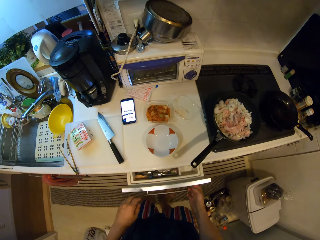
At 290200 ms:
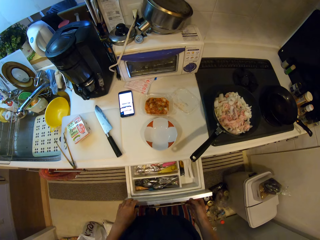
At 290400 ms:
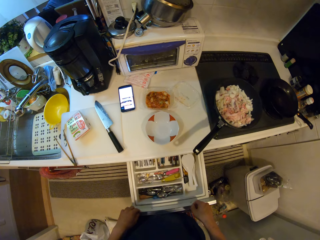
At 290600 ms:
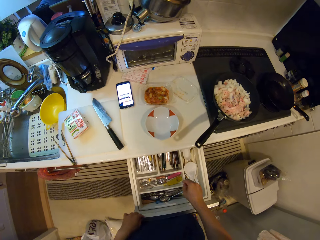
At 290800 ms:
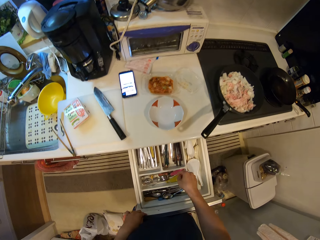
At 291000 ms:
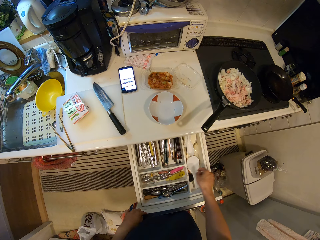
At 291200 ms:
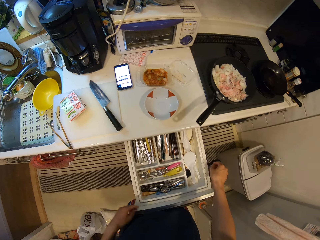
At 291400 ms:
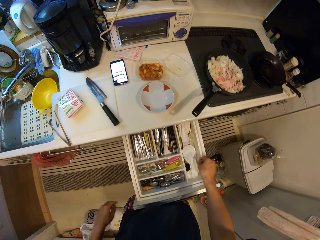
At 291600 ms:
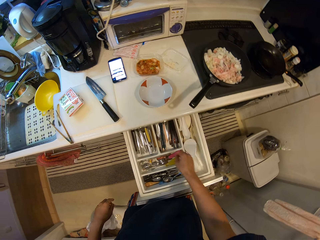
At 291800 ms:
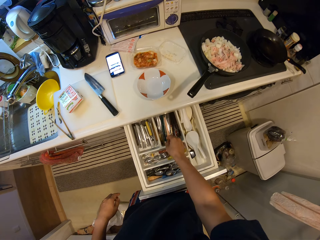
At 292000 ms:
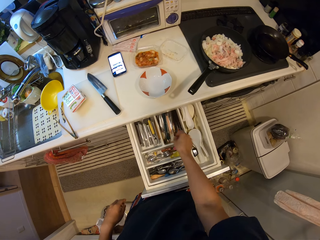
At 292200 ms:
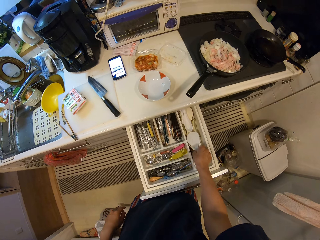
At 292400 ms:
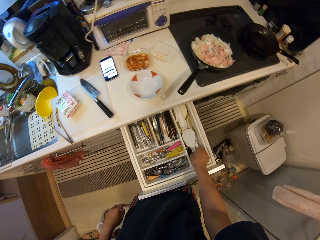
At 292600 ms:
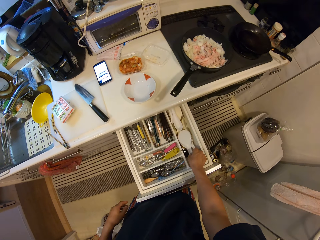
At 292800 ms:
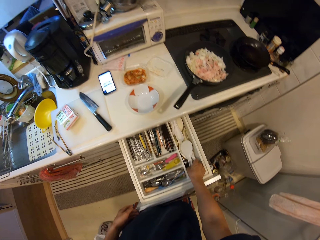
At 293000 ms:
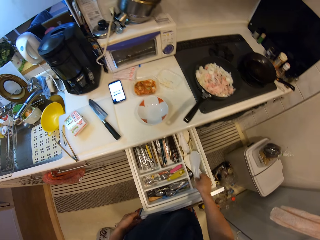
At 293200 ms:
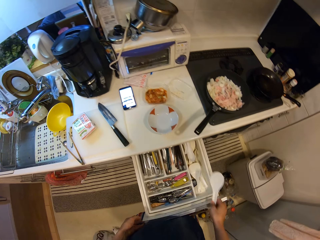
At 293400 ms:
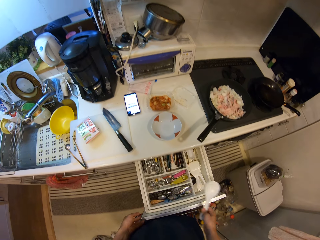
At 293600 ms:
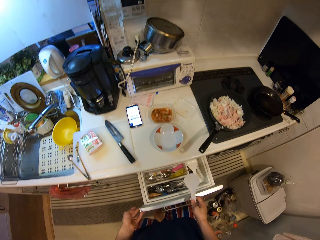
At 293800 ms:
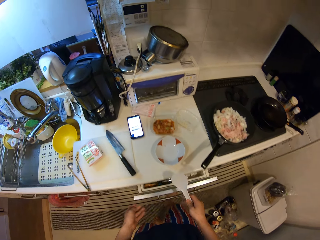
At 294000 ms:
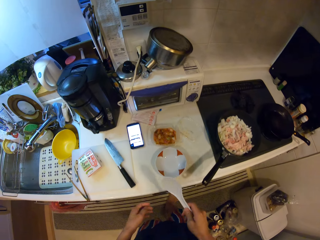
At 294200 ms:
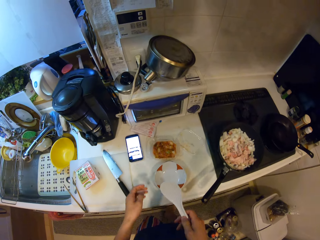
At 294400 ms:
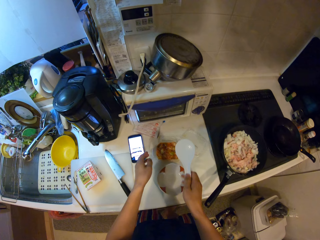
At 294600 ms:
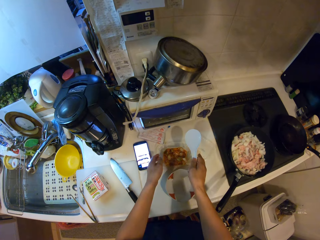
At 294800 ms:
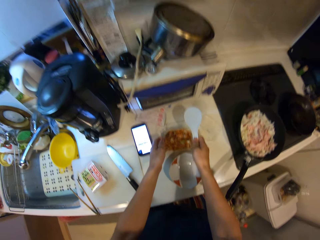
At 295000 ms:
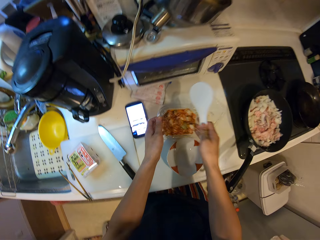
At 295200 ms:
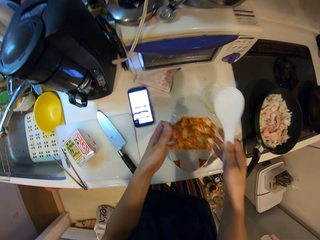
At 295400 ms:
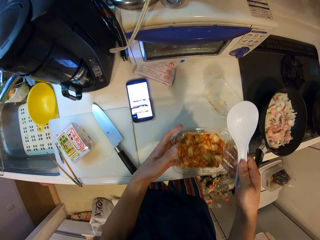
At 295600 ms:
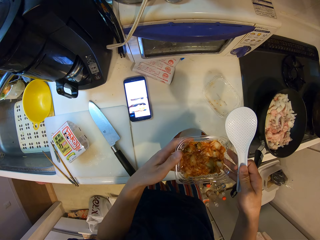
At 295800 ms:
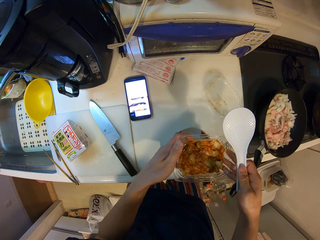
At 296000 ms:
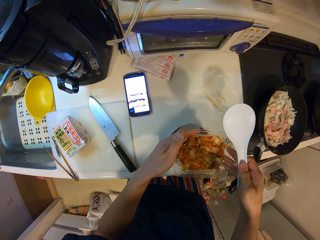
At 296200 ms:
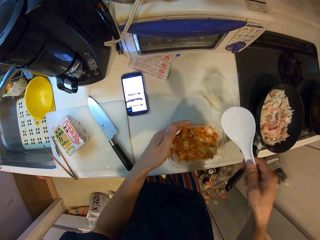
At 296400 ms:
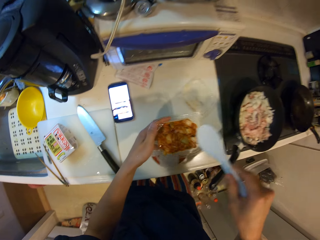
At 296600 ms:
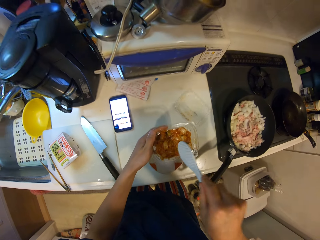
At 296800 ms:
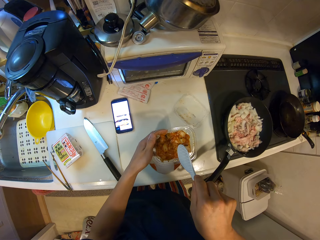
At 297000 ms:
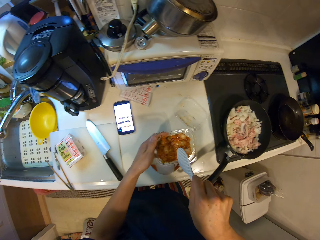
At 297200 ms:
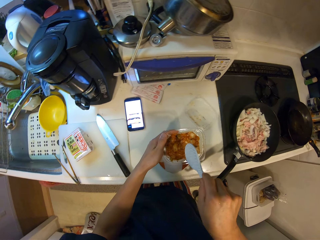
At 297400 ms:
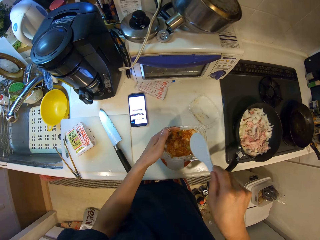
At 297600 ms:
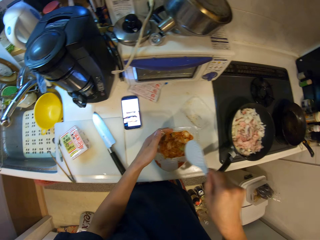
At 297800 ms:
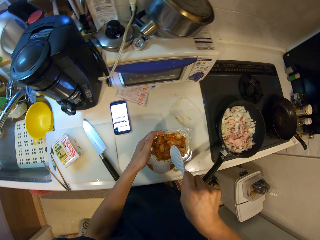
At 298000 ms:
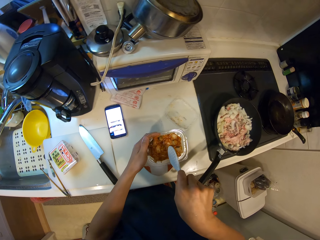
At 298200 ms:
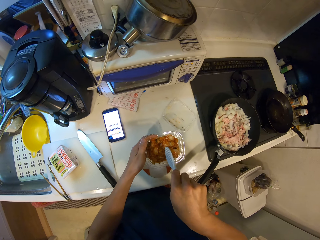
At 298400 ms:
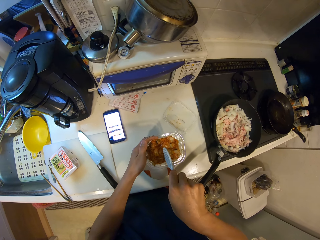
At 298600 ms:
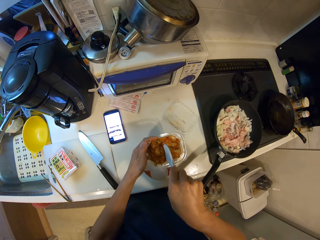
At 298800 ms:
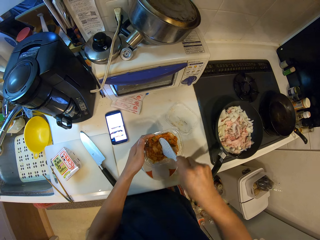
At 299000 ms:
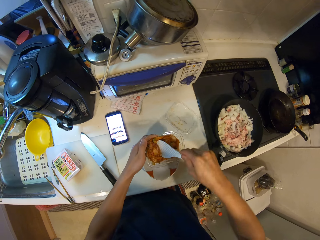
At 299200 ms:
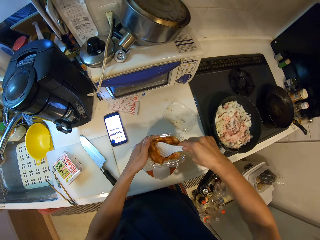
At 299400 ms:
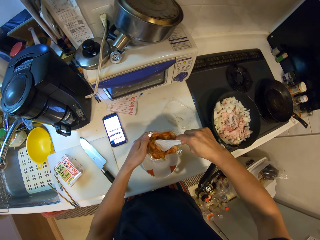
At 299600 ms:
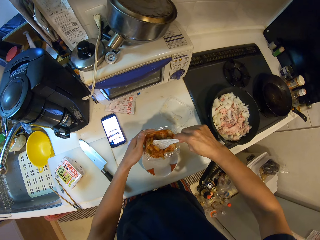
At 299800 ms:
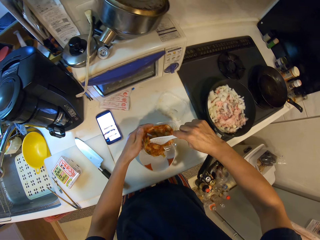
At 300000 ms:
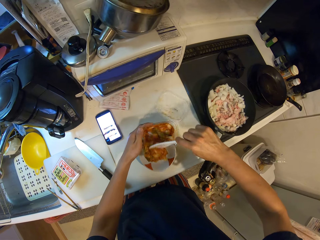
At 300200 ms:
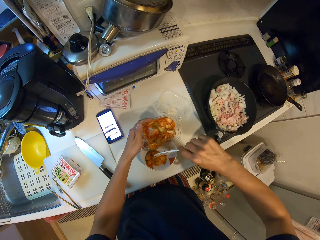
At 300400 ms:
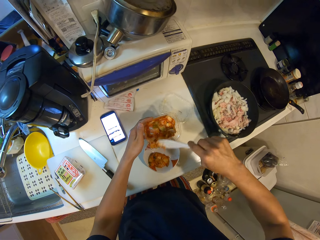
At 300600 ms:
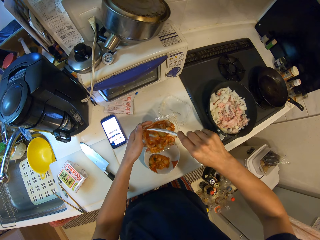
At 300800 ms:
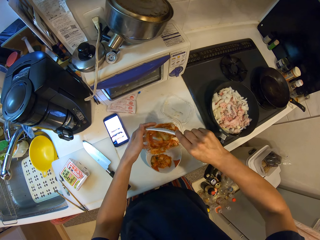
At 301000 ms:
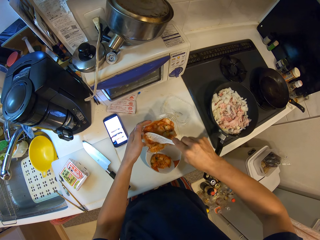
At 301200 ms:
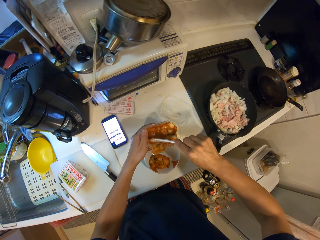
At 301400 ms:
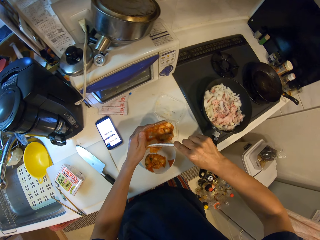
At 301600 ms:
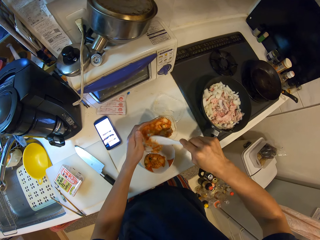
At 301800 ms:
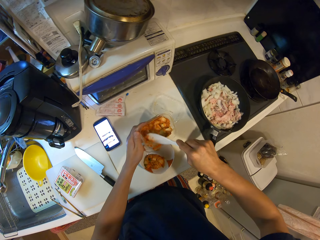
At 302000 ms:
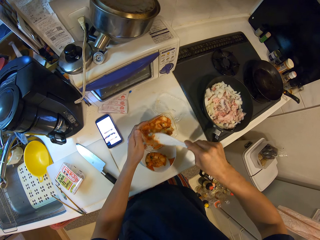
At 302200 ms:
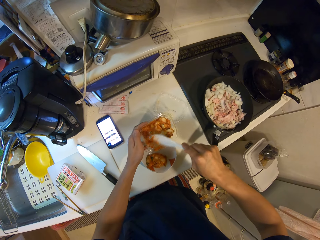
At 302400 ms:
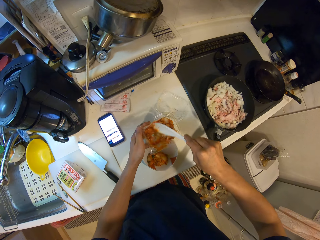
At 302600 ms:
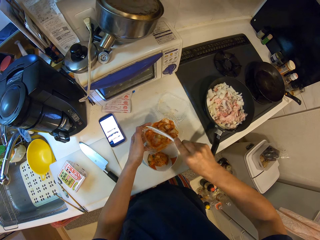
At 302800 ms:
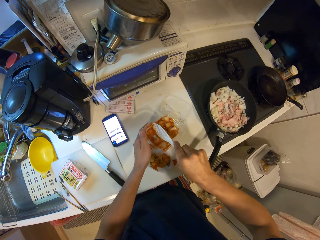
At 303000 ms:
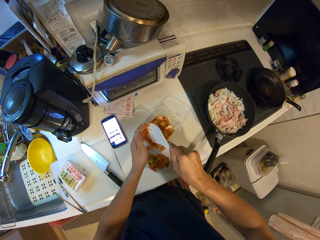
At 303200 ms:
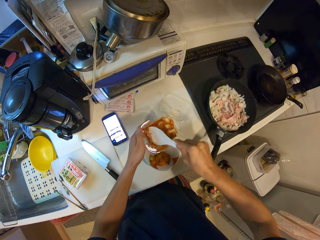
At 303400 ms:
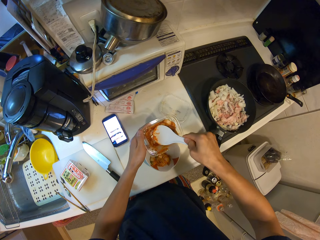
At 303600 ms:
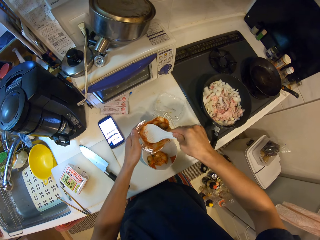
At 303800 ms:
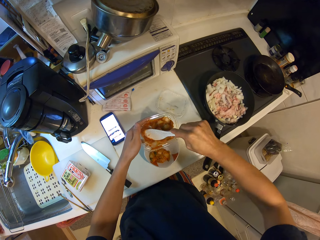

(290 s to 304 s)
The camera wearer pulls the drawer. They take the spoon from the compartment, push the drawer in, take the container and hold the container. They scrape the kimchi with the spoon. They pour the kimchi into the bowl.

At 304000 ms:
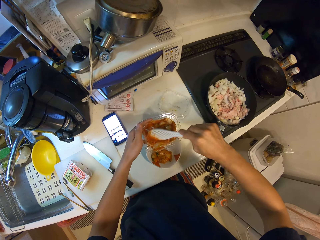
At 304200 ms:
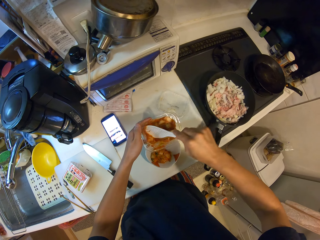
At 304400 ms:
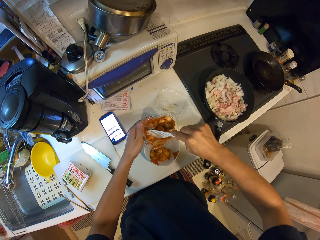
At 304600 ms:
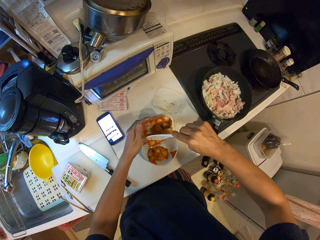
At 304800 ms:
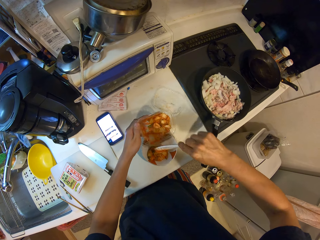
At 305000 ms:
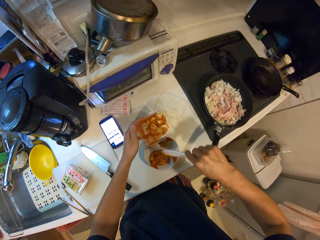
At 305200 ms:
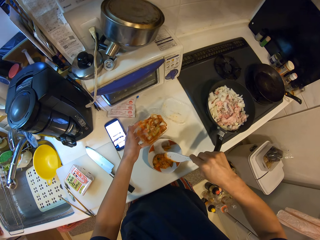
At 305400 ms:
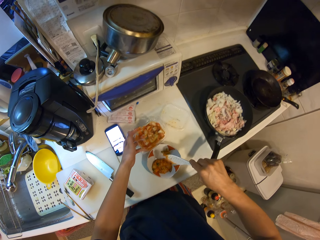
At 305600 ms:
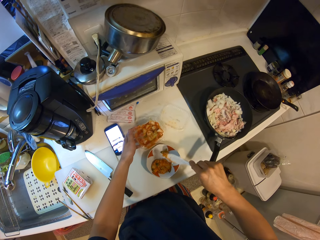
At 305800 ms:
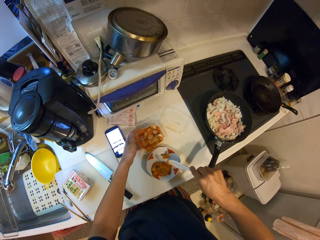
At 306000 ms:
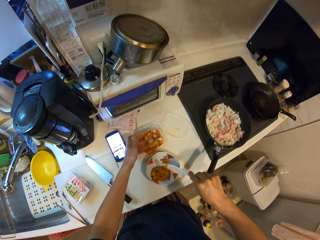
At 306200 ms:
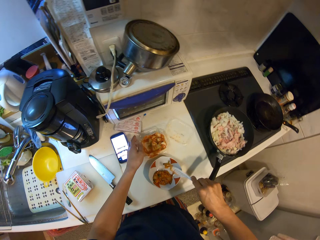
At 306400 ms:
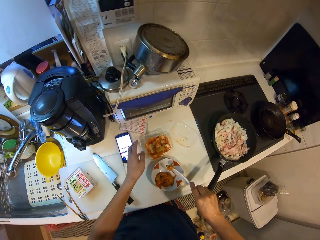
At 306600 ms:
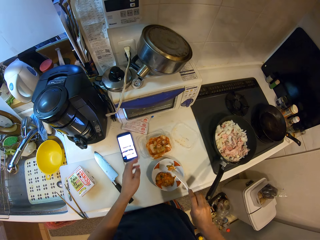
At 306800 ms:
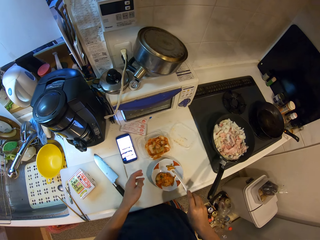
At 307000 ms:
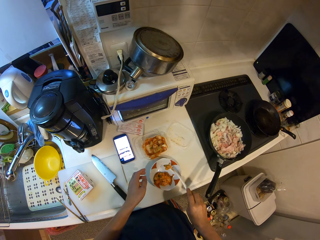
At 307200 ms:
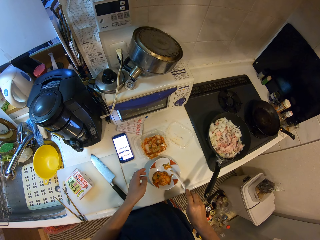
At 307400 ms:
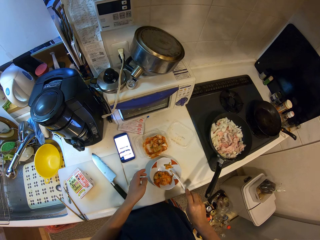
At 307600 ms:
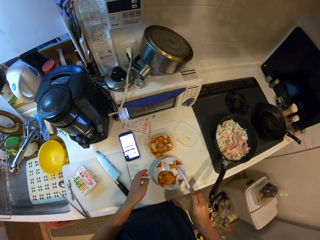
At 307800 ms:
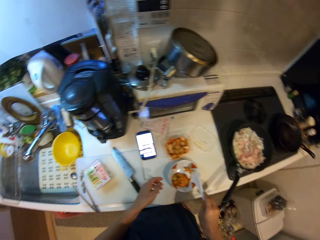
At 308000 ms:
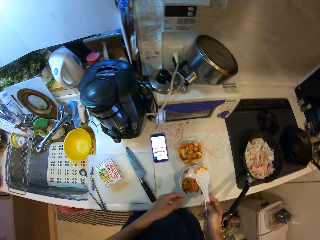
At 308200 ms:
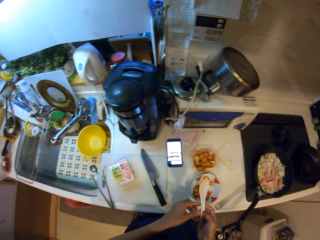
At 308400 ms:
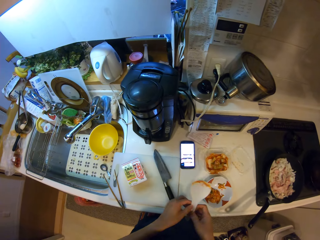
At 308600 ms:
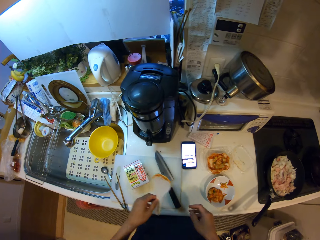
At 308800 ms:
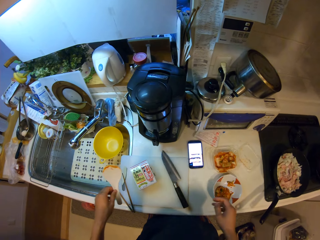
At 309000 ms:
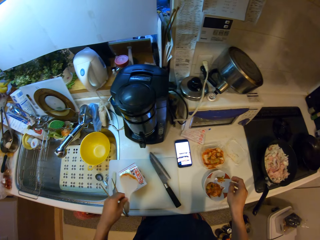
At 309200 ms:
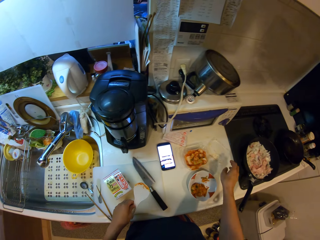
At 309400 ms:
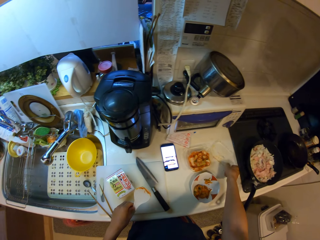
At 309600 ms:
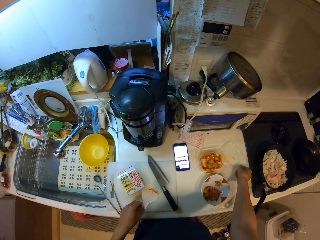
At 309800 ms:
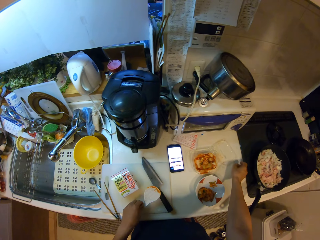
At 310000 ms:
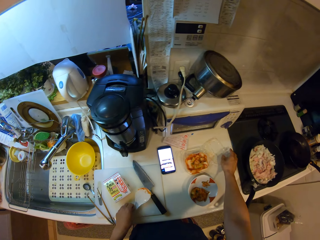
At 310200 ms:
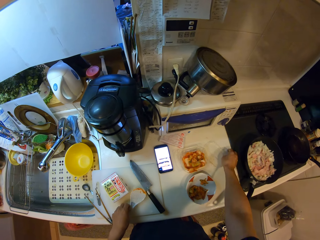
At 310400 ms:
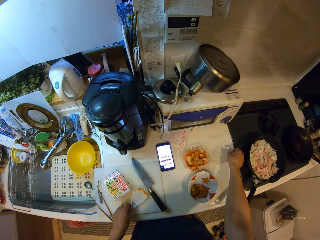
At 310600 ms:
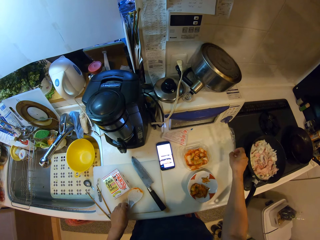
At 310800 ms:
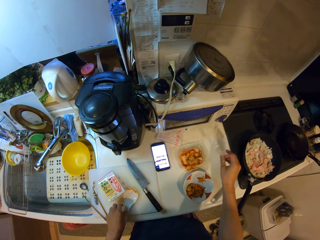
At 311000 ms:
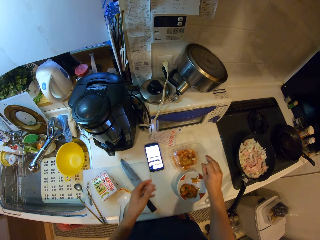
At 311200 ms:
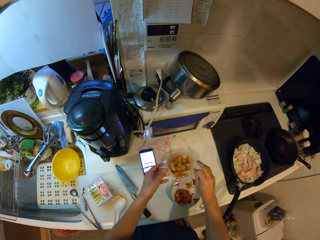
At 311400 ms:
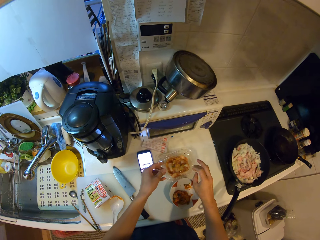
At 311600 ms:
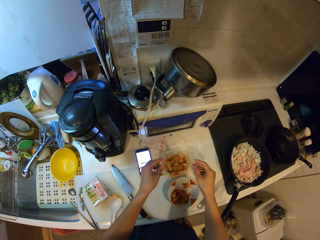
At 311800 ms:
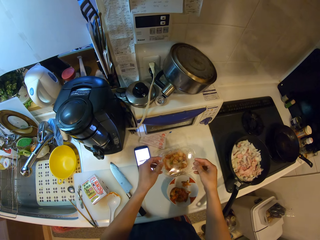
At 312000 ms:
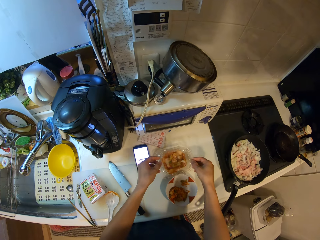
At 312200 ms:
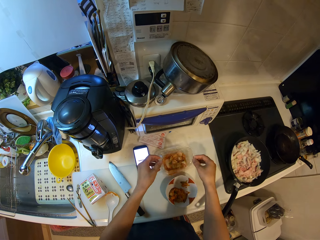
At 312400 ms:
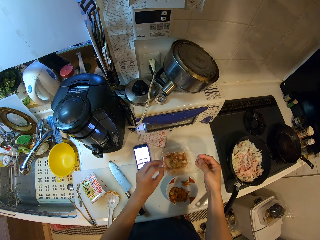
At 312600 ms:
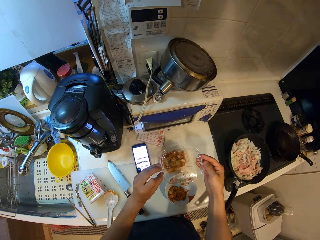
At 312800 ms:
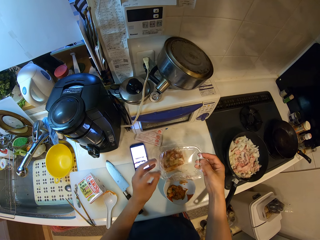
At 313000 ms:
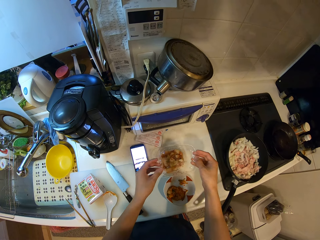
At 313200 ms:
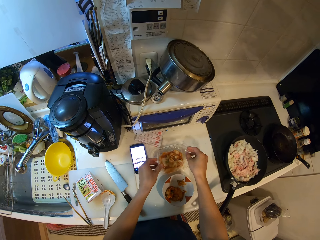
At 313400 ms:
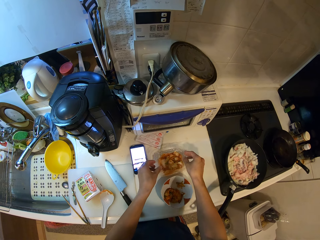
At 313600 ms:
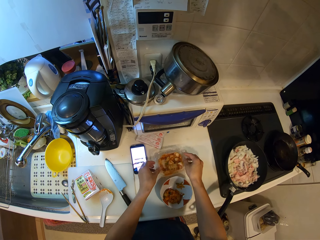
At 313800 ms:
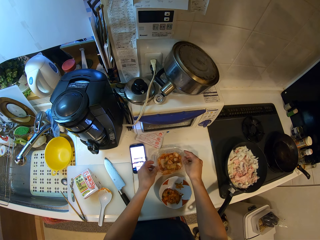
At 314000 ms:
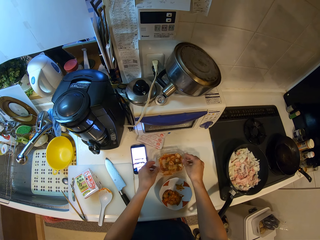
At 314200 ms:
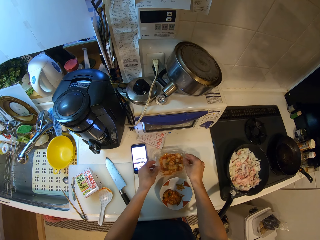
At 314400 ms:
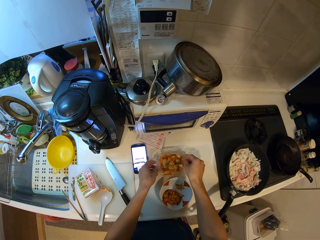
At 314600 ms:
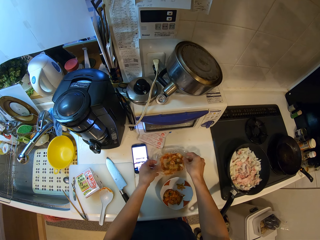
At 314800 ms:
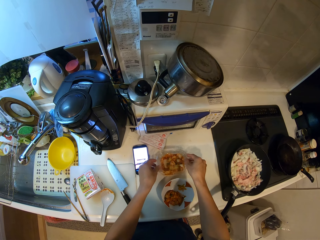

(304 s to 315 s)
The camera wearer puts the container on the counter. They hit the edge of the bowl with a spoon. They take the lid of the container. They put the spoon on the chopping board. They hold the lid of the container. They turn the lid of the container. They close the container.
